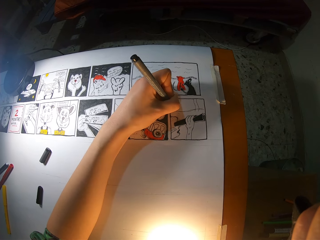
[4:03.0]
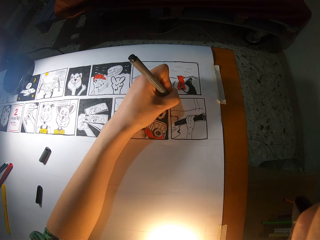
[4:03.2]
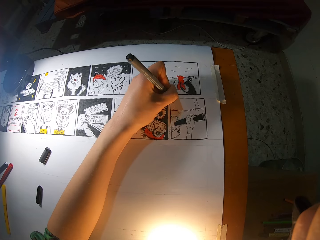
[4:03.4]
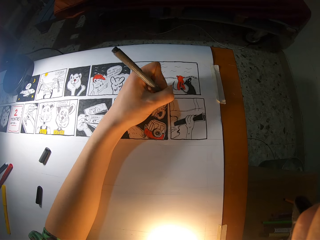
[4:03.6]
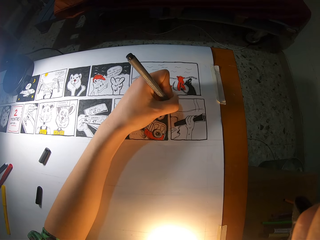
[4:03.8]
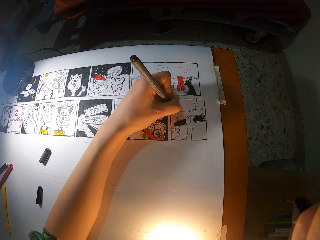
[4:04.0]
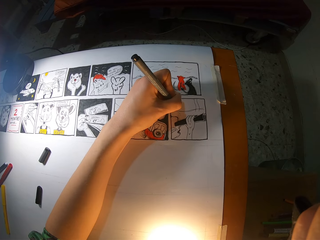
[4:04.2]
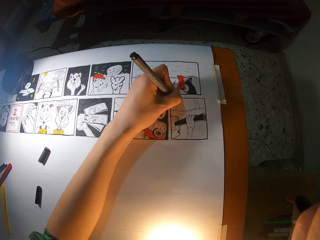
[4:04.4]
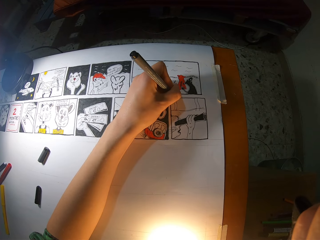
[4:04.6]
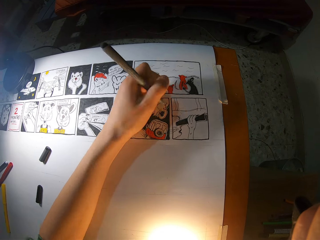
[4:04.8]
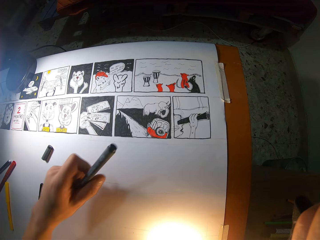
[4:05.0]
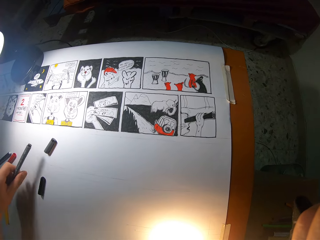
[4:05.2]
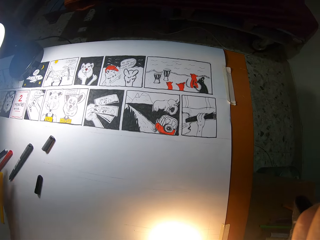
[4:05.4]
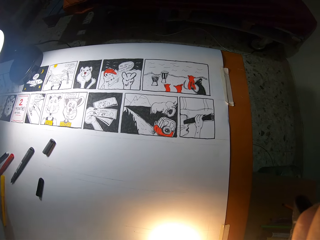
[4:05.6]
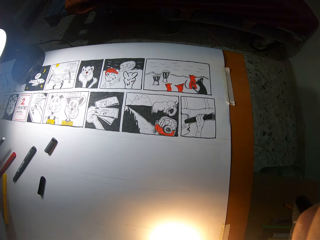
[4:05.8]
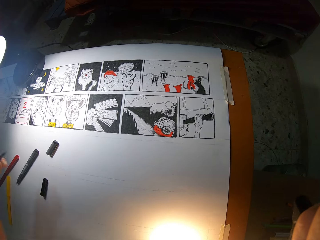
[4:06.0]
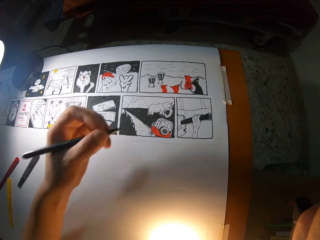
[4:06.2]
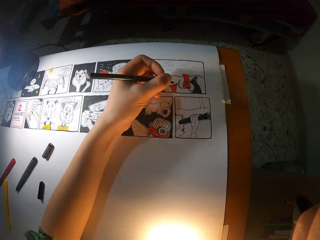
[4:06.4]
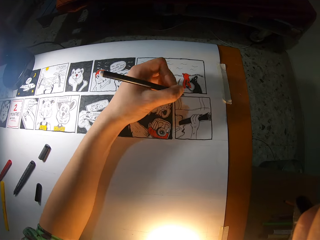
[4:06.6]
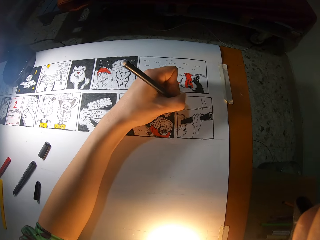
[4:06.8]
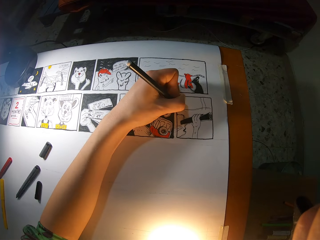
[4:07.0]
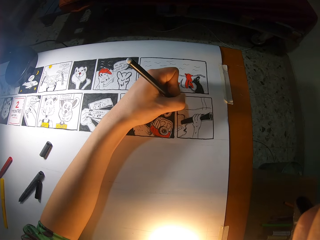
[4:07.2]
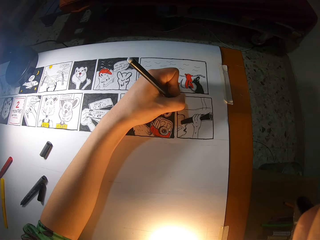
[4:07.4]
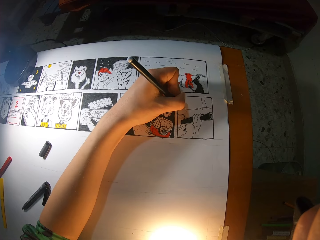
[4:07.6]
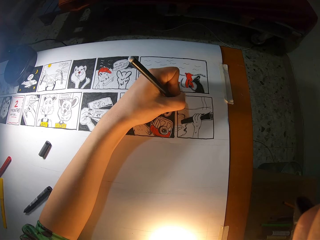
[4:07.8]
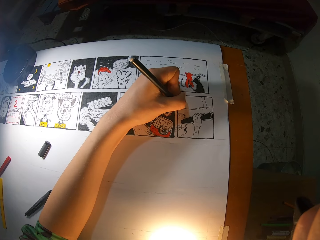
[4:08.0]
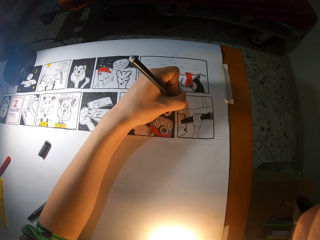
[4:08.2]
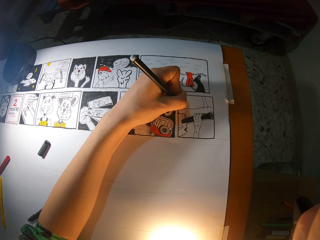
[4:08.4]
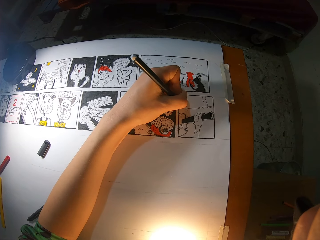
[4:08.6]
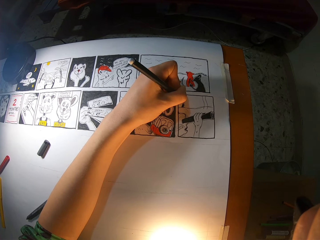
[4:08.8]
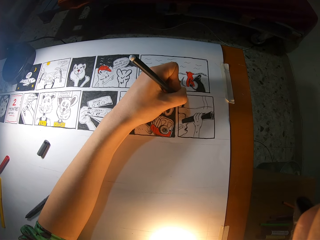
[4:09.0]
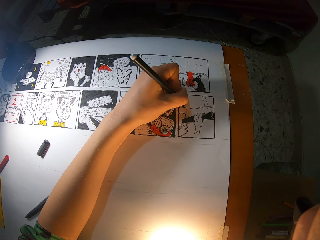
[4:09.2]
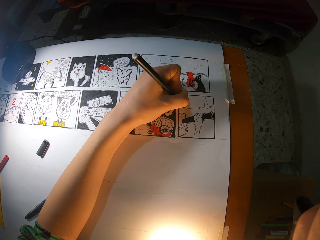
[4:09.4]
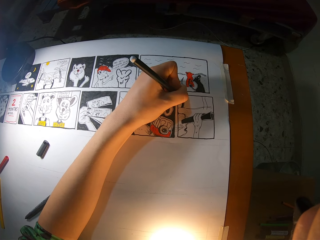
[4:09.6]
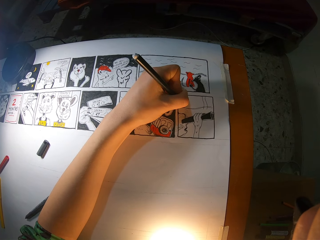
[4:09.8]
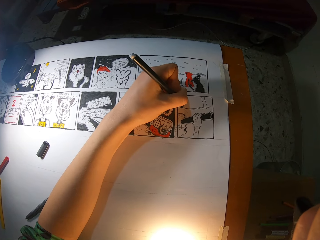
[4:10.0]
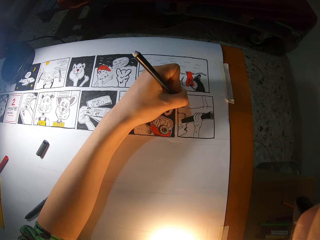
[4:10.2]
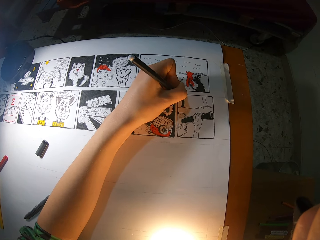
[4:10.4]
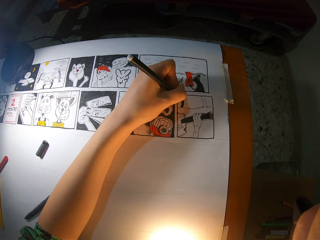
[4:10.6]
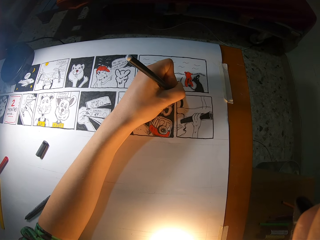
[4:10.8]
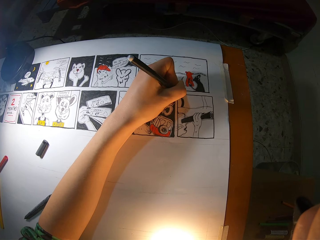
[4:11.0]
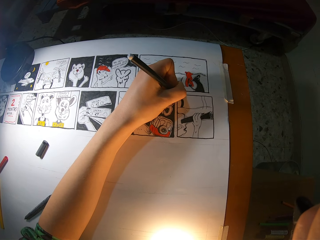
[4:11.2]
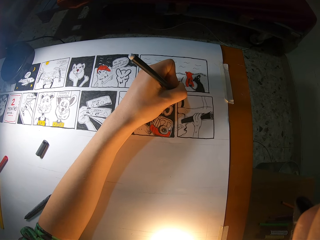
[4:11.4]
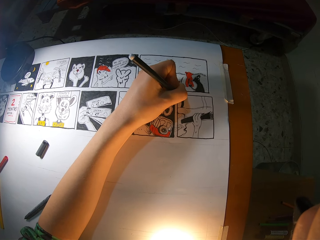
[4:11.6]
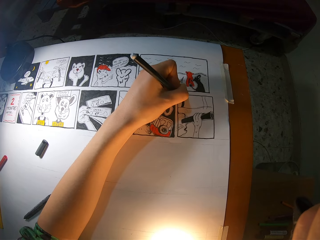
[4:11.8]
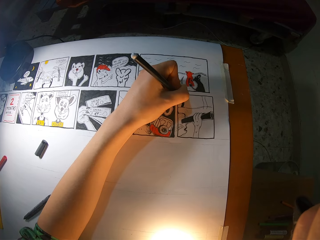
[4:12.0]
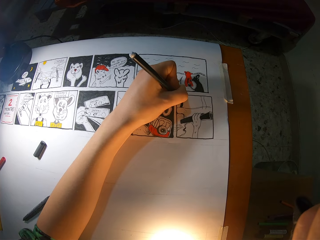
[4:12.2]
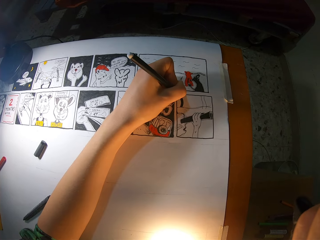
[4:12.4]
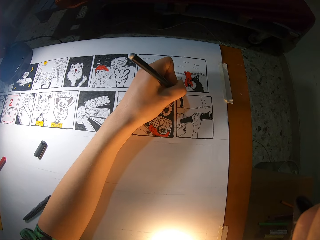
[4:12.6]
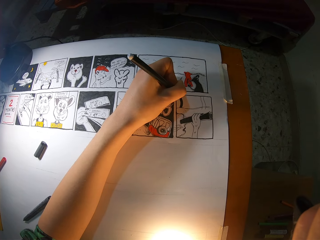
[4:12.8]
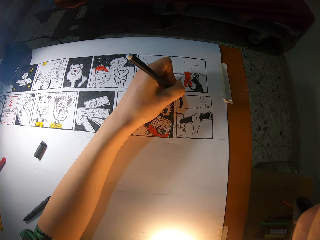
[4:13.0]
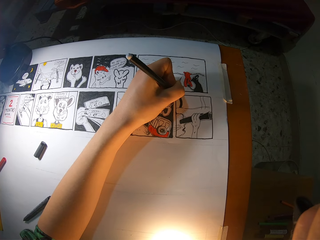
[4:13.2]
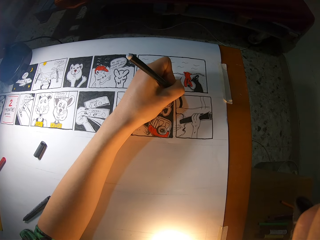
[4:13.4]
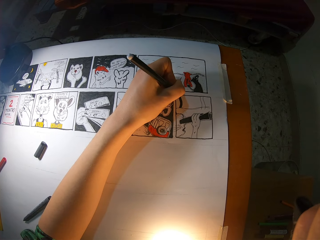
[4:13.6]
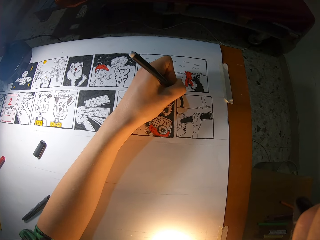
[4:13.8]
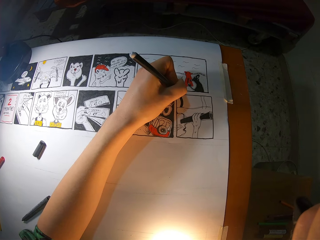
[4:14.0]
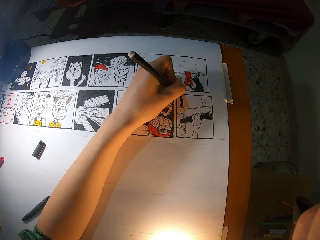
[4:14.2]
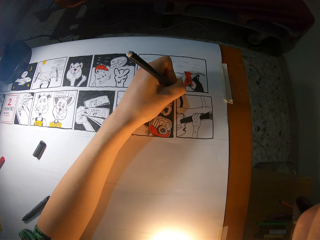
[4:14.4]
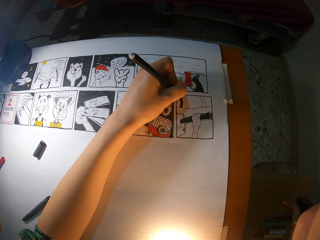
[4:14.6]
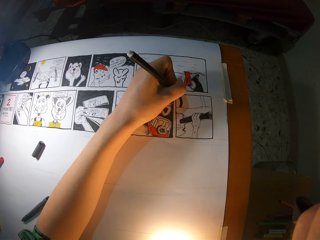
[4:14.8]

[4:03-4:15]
The camera wearer draws the book with a marker pen. He drops the pencil on the table with his left hand. He draws the book with a marker pen repeatedly.

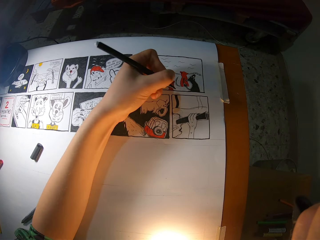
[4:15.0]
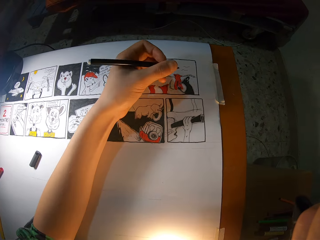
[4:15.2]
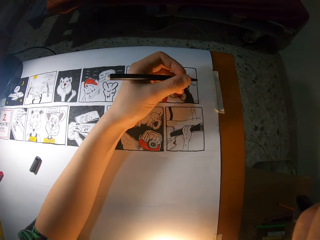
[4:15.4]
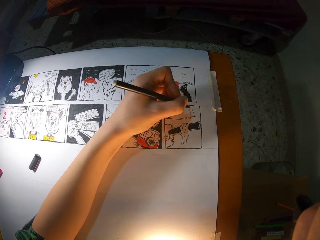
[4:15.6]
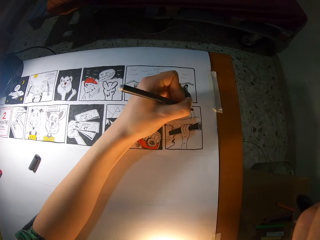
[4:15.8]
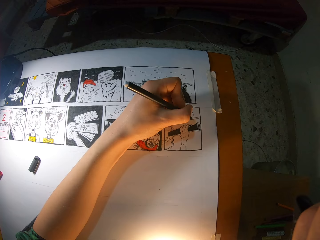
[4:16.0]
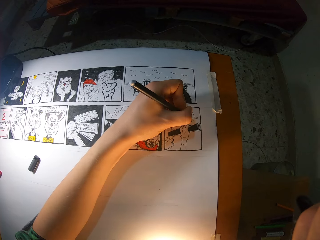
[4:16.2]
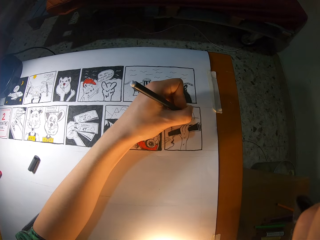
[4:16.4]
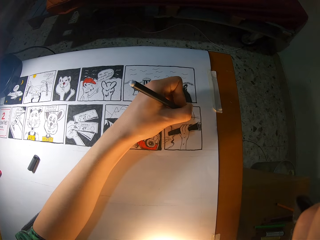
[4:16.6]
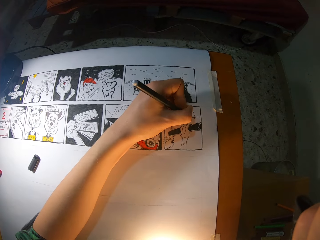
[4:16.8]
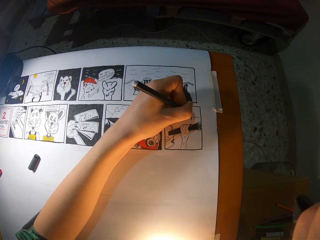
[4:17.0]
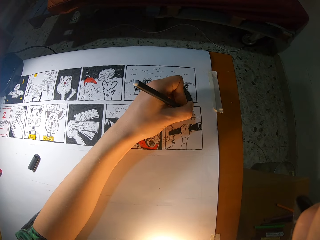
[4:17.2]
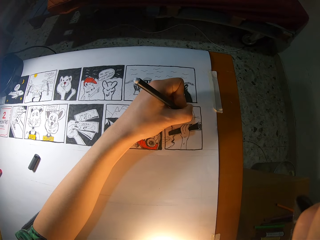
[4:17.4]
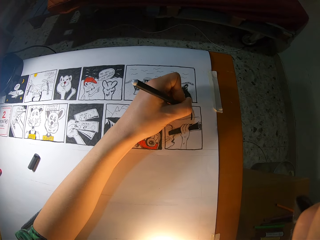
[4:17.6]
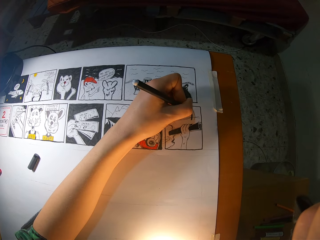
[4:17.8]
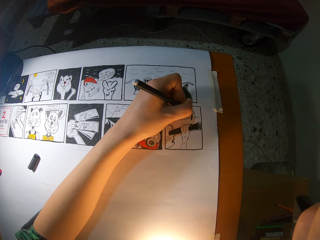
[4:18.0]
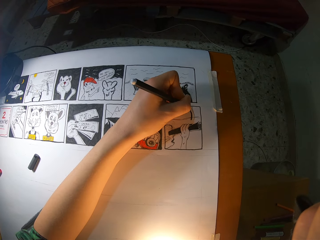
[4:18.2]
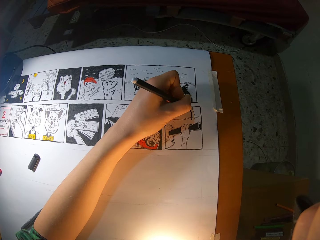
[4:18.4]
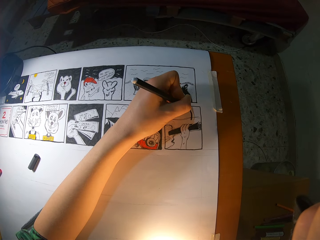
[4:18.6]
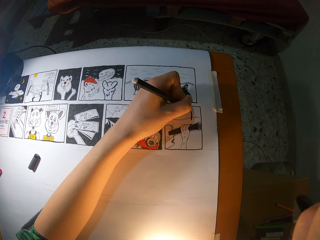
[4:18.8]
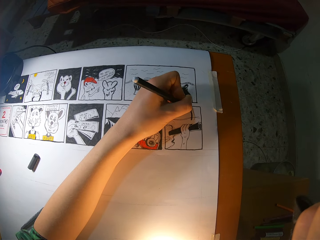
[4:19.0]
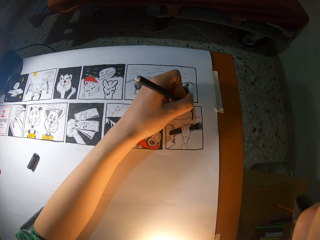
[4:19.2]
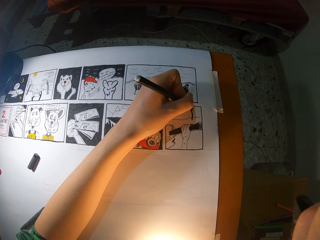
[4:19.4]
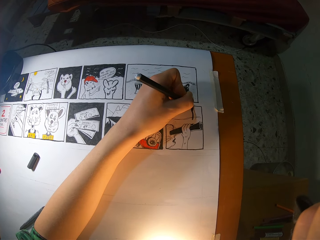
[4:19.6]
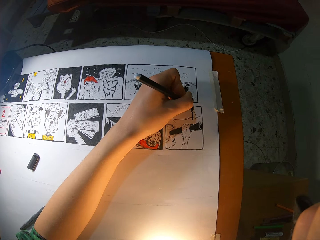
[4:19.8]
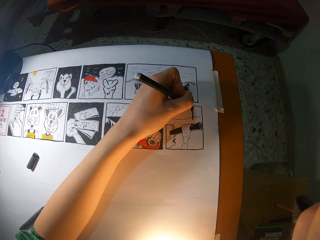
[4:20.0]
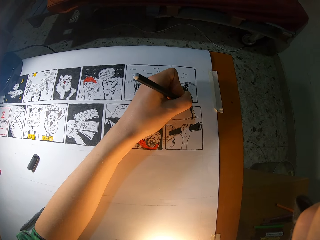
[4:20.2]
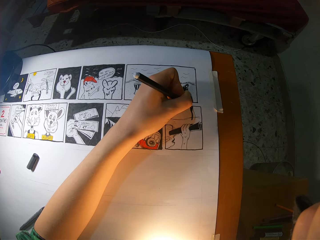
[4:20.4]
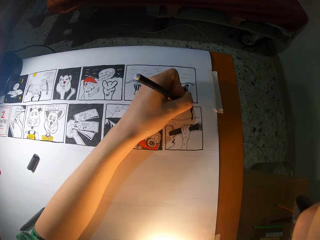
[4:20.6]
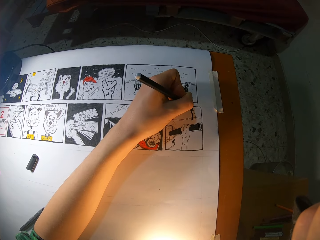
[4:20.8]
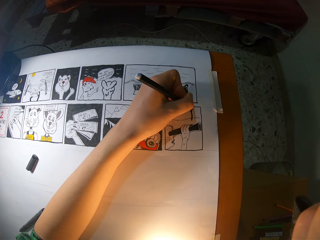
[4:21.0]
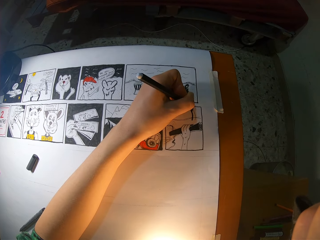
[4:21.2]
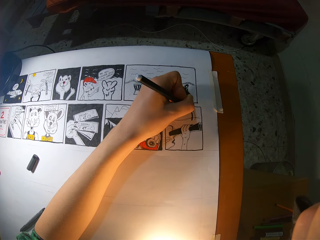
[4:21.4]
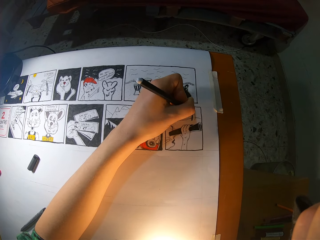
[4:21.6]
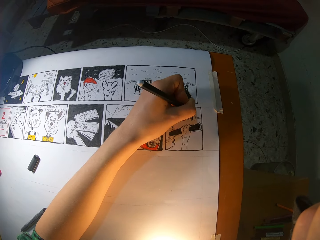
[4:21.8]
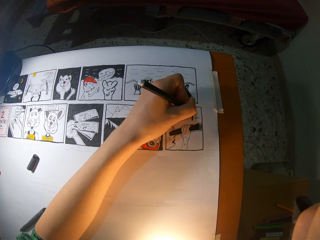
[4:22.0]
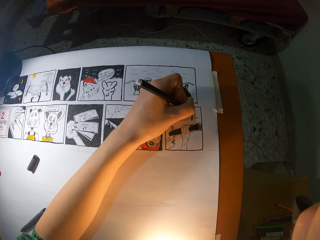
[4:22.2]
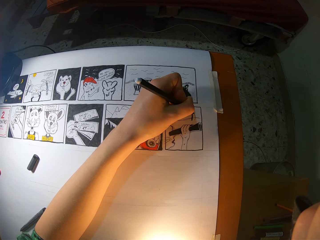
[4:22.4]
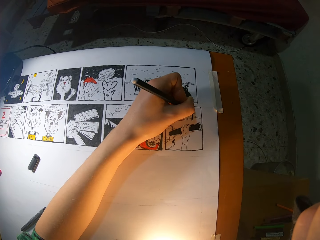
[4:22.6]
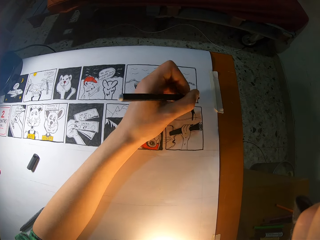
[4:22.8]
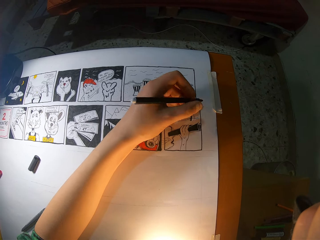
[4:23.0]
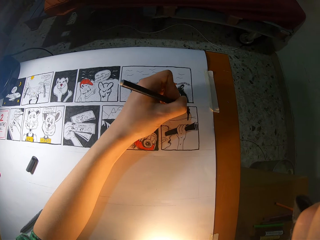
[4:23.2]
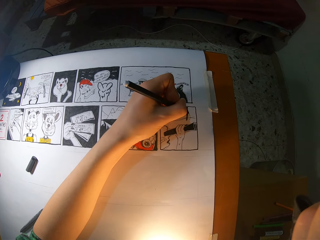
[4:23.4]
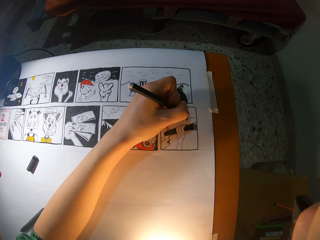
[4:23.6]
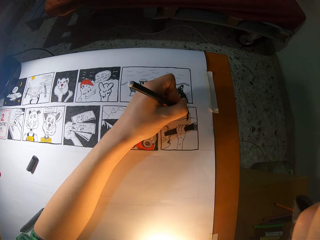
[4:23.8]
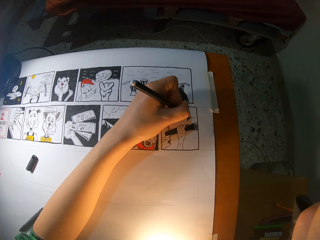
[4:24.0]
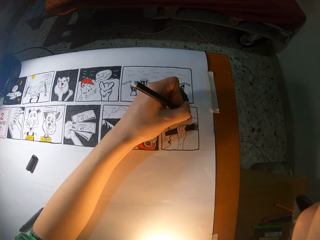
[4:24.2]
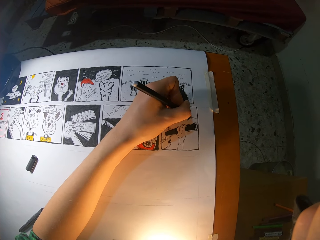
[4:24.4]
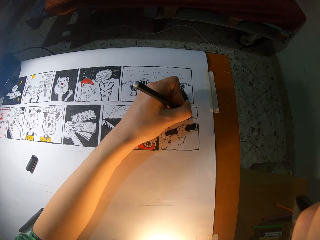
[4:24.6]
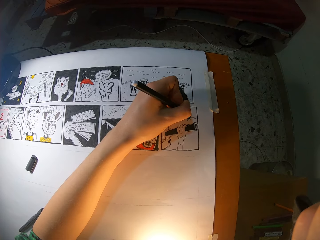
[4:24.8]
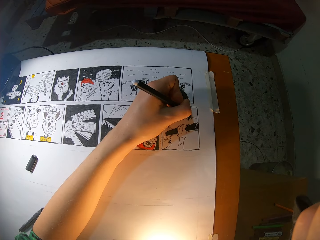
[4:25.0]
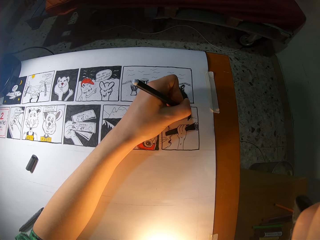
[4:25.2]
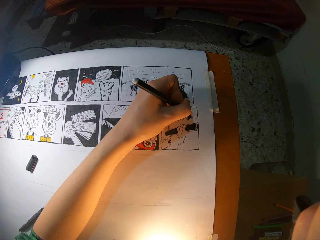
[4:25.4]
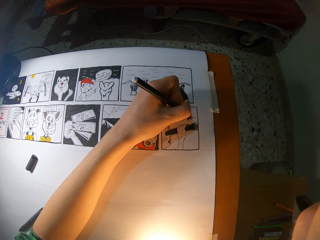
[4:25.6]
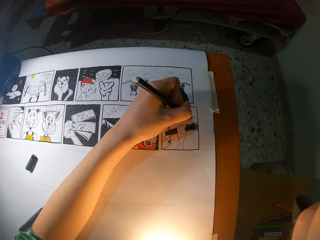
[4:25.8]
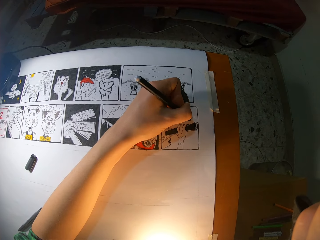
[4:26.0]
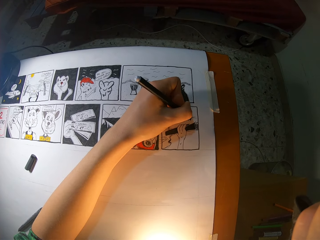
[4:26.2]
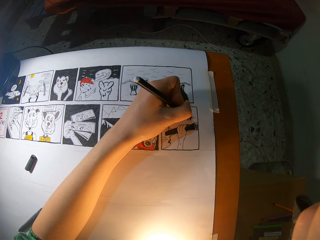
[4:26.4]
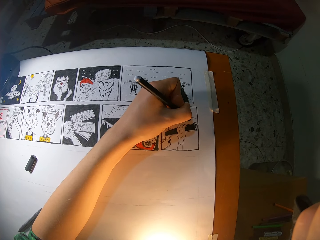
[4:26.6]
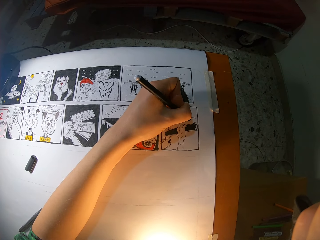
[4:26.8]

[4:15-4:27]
The camera wearer draws the book with a marker pen repeatedly.
